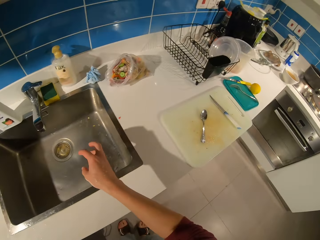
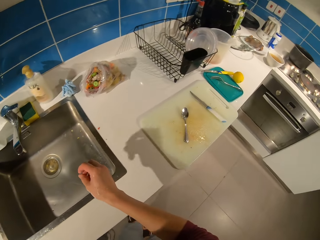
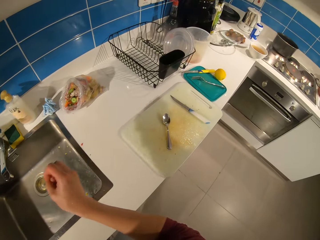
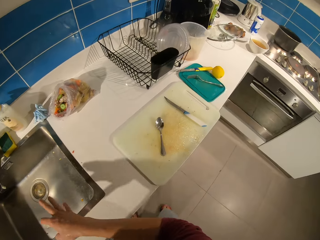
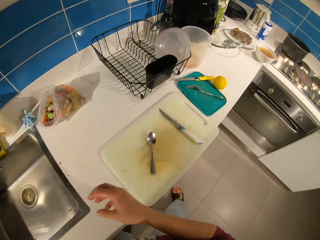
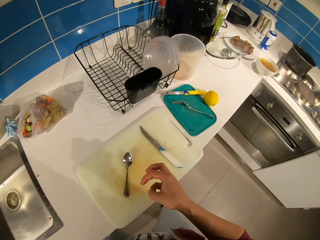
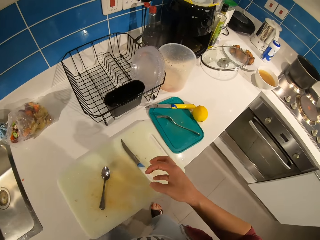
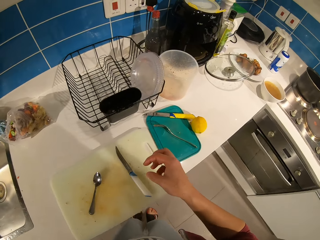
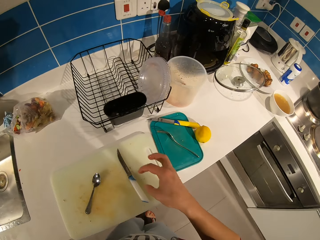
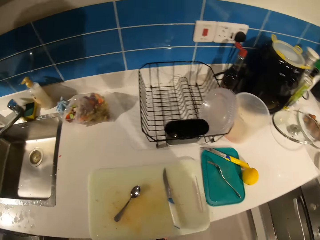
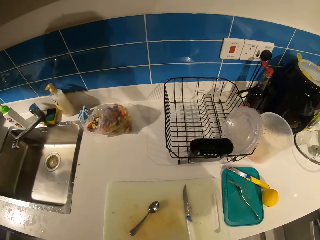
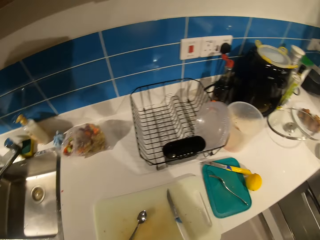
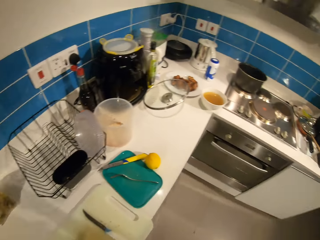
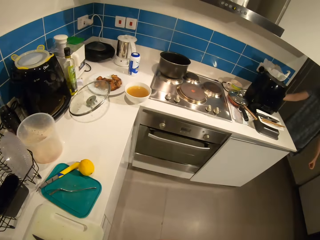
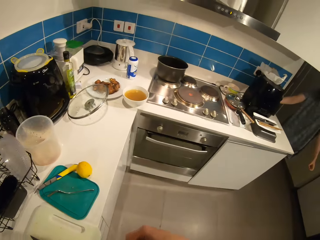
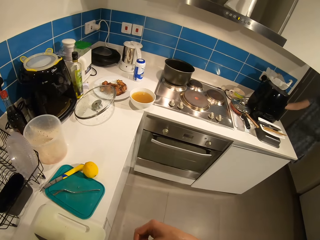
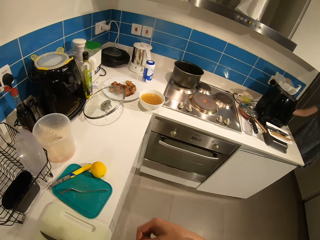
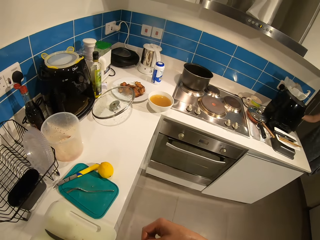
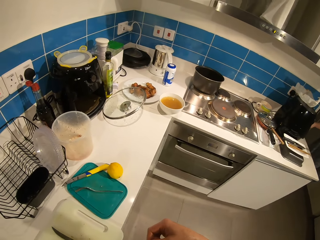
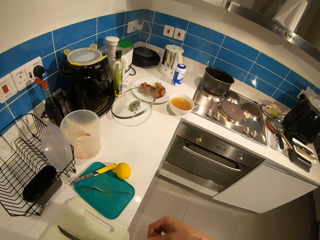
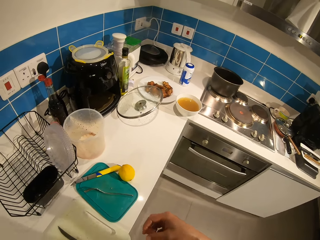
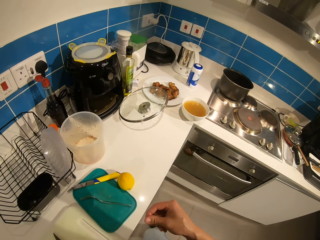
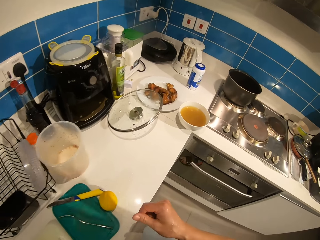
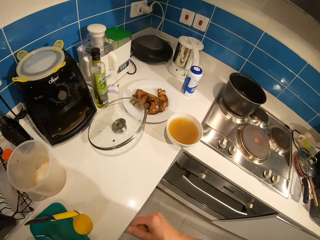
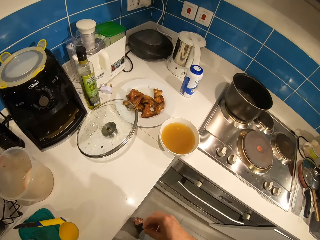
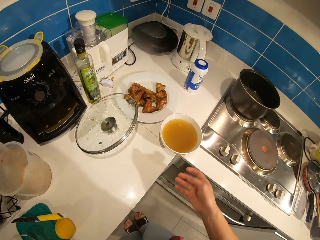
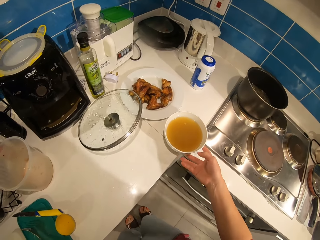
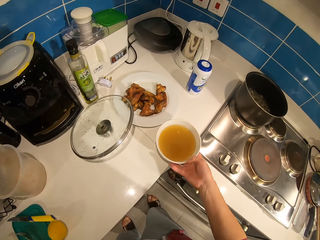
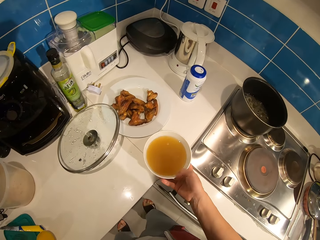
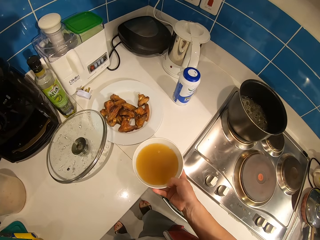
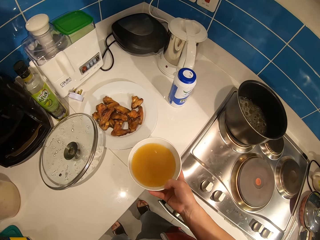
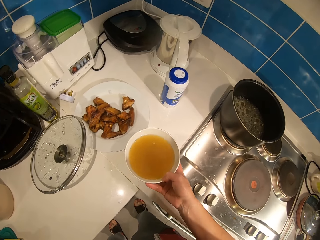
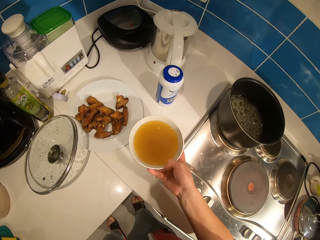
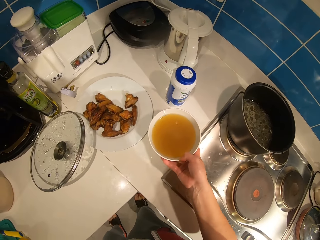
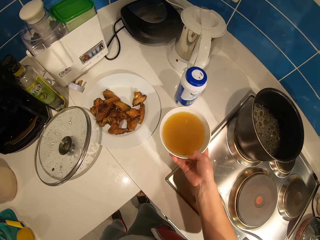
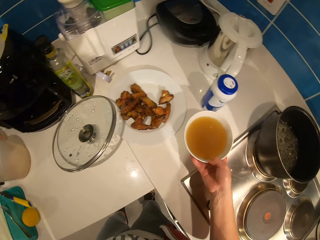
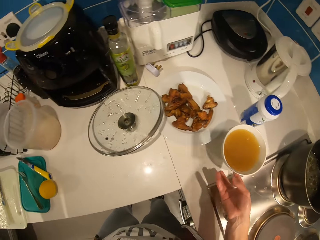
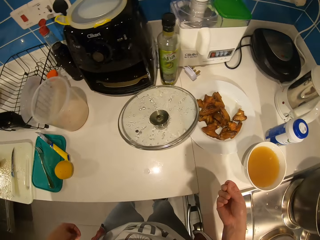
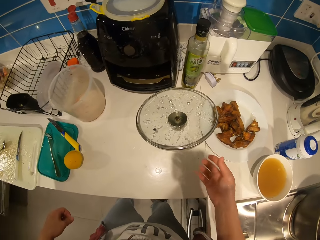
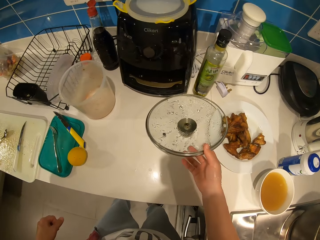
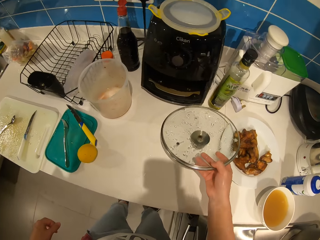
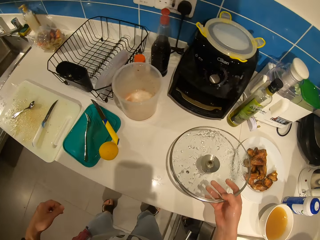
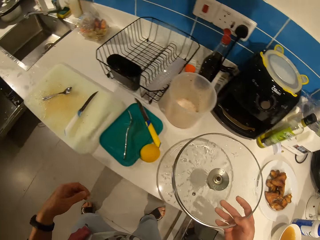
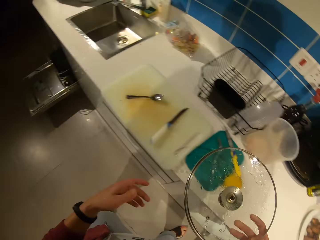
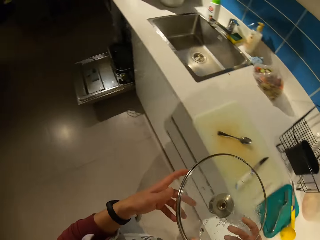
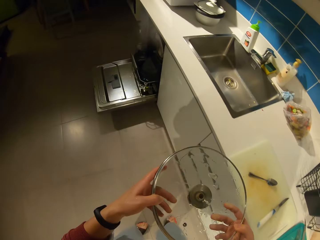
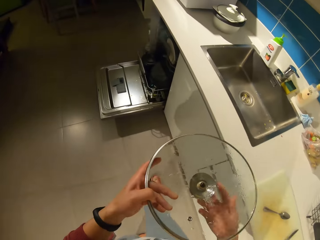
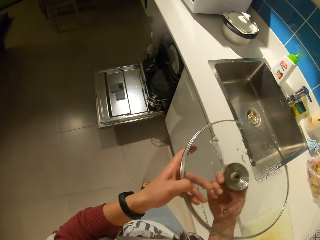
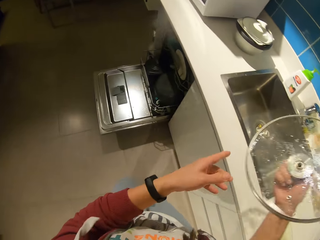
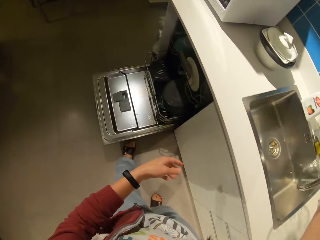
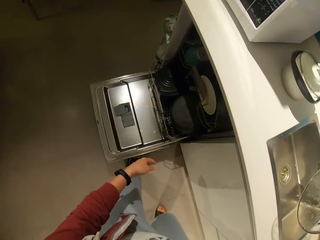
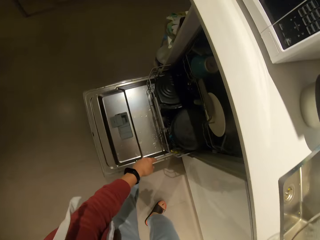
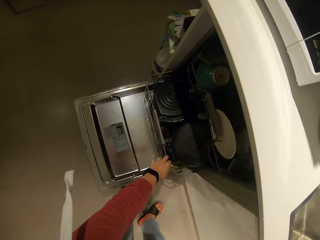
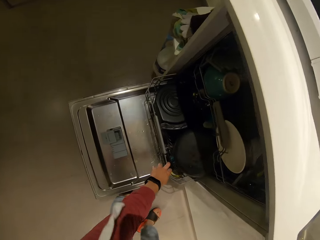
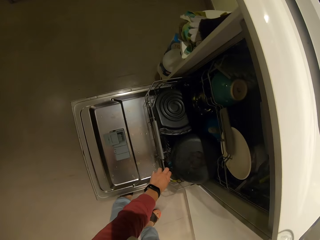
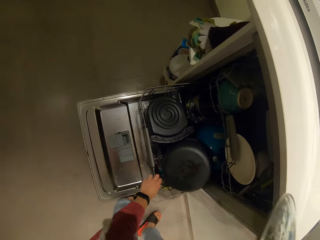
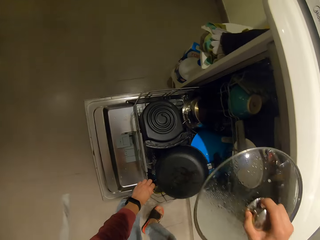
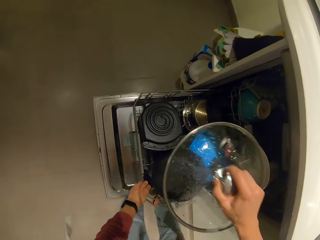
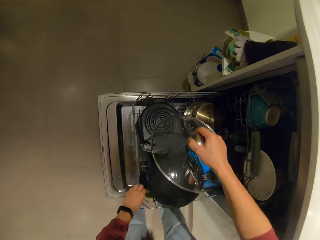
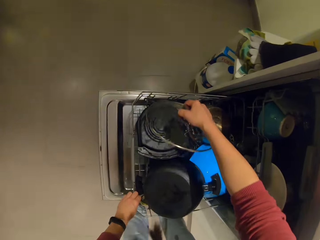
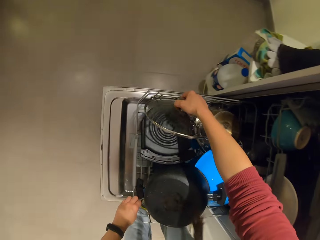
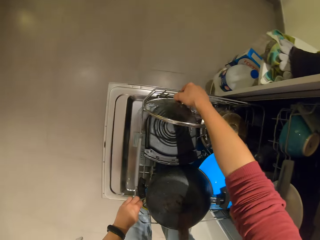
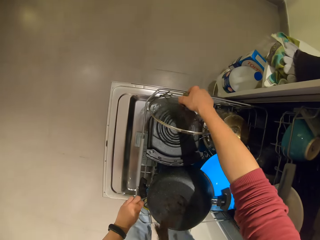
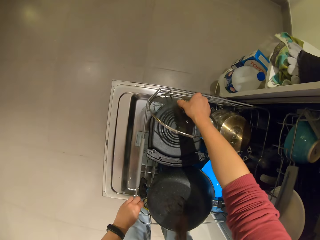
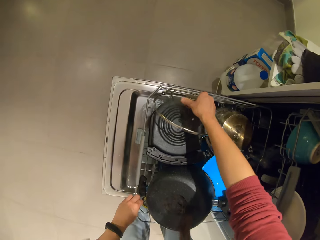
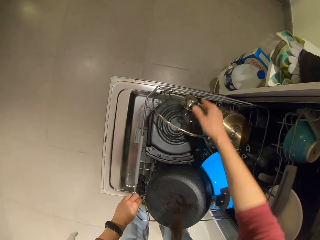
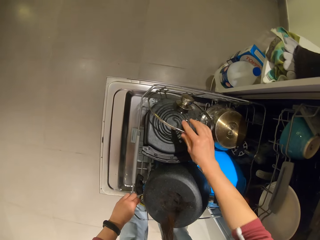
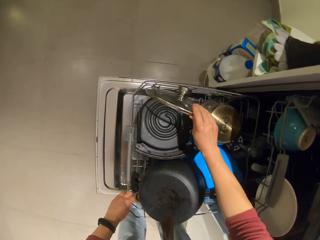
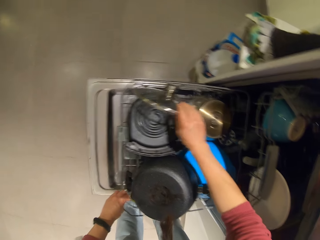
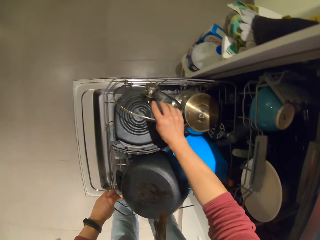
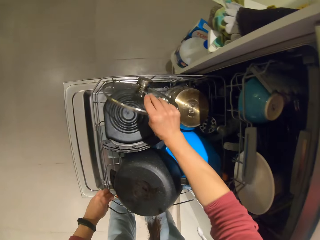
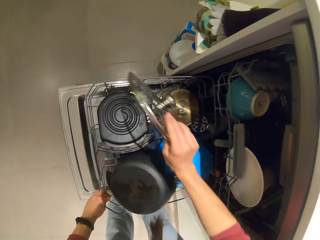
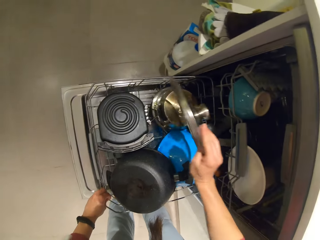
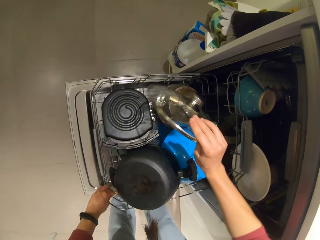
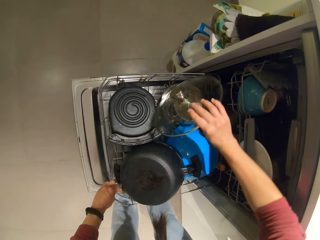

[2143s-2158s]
The camera wearer splashes water with a hand. They walk. They look around. They move the bowl of soup on a kitchen table. They pick up the pot cover or lid from the table. They hold the lid with both hands. They switch the lid to the other hand. They pull out the cabinet tray. They place the pot cover in the cabinet tray.

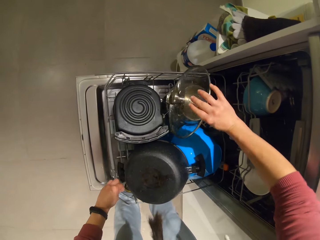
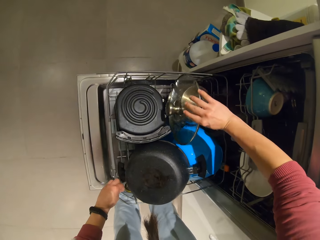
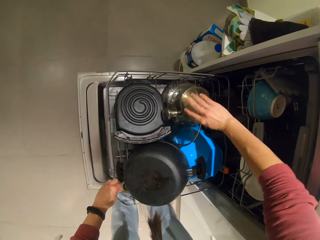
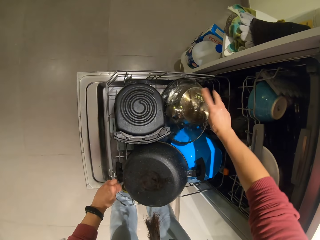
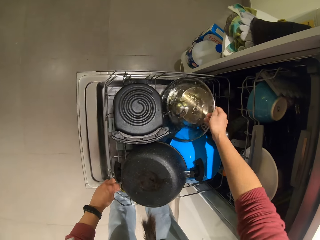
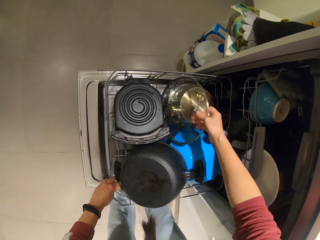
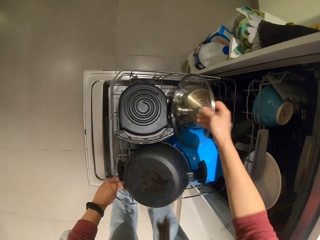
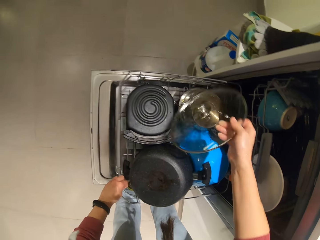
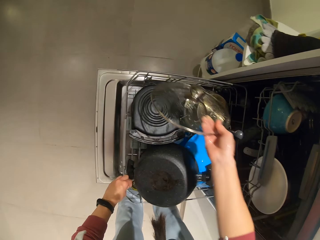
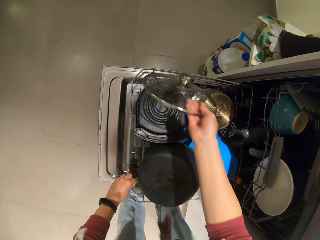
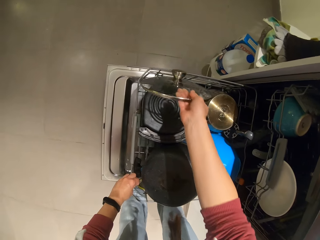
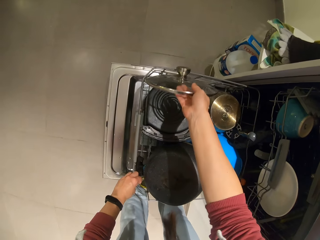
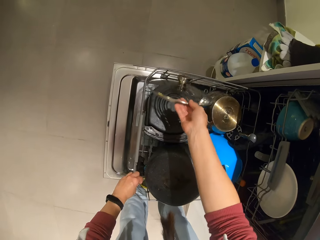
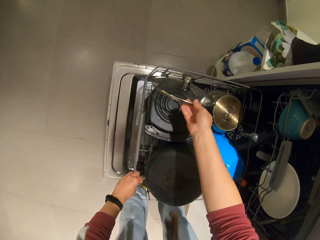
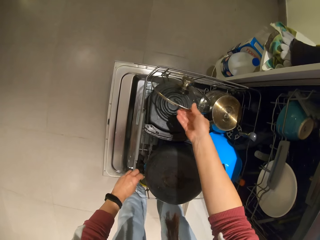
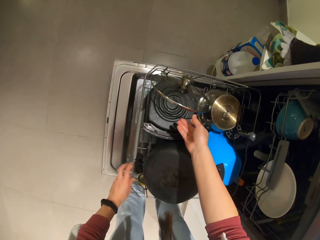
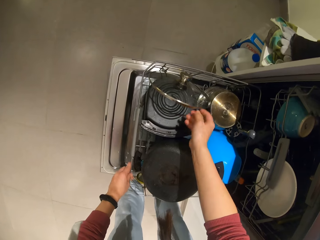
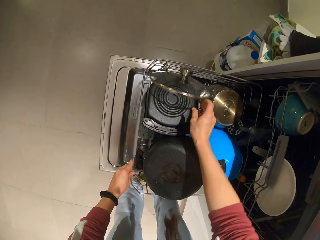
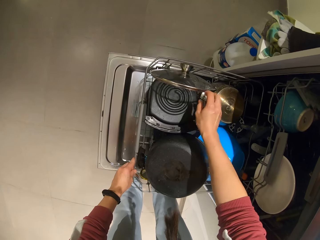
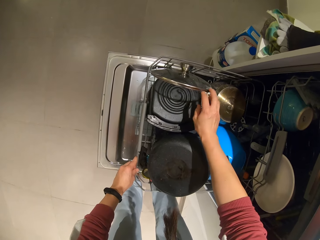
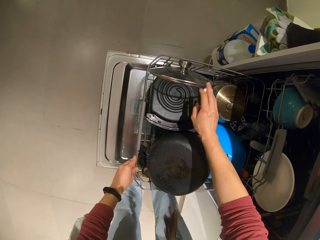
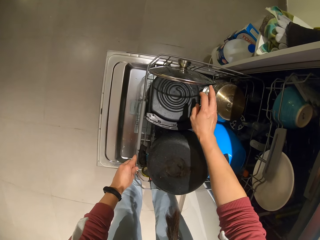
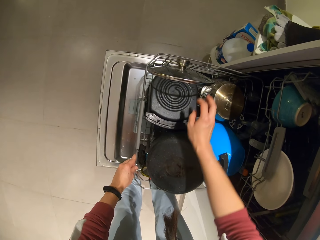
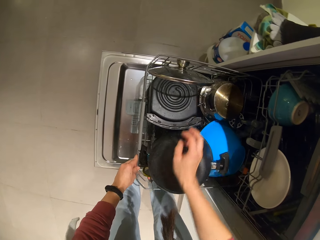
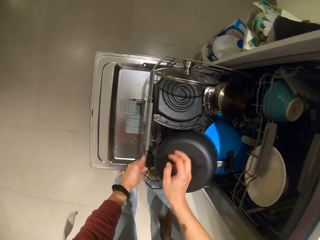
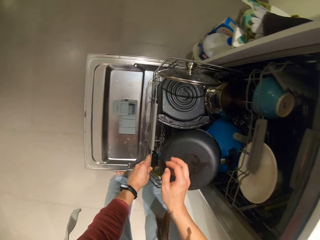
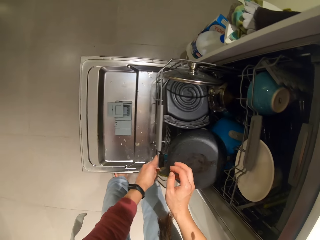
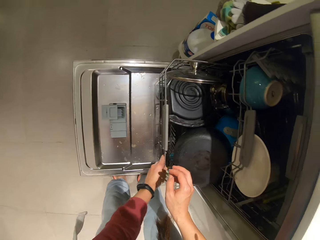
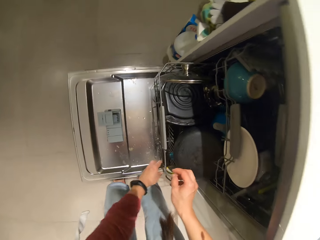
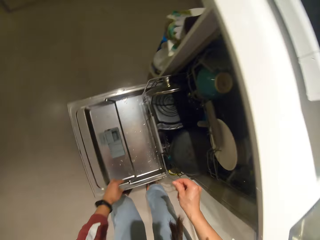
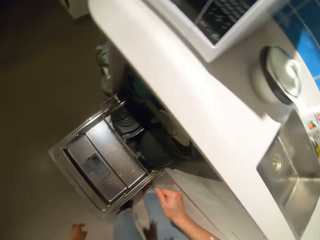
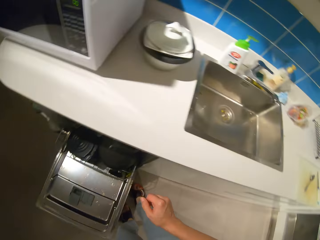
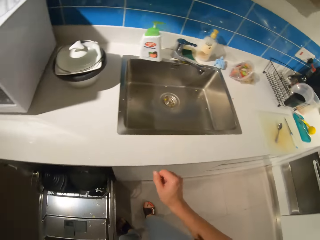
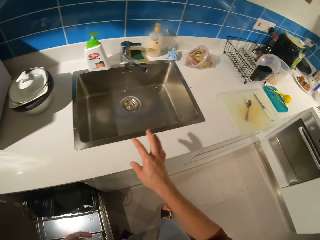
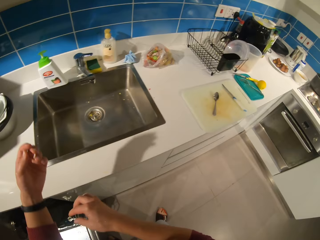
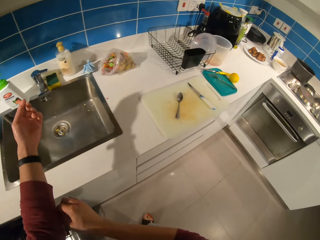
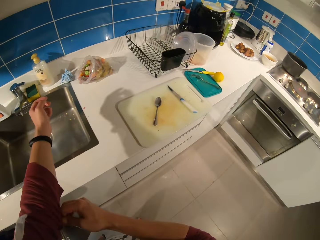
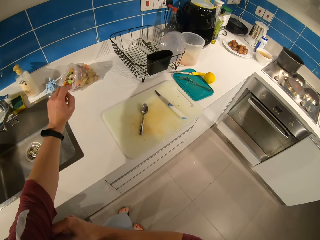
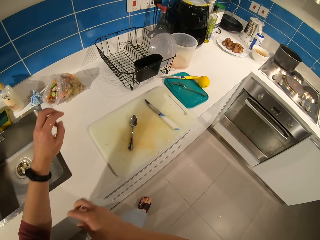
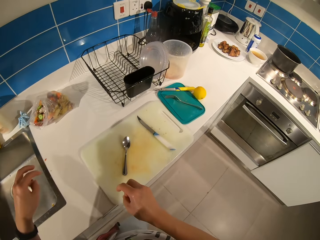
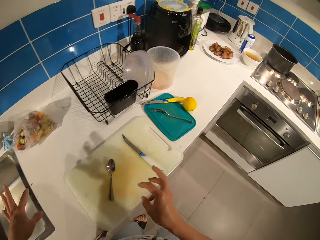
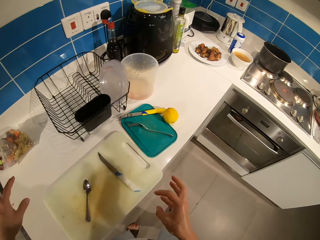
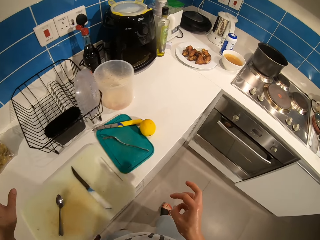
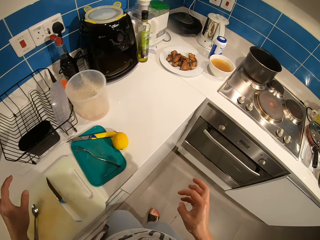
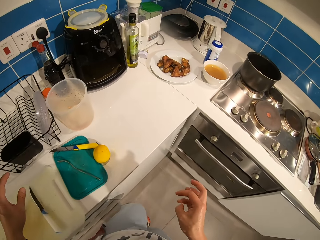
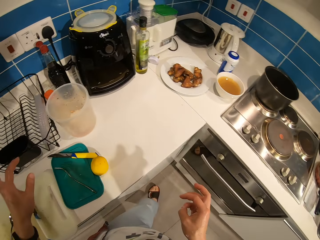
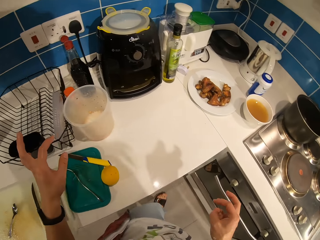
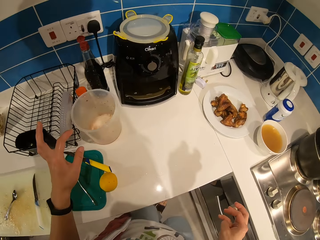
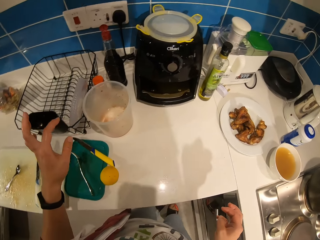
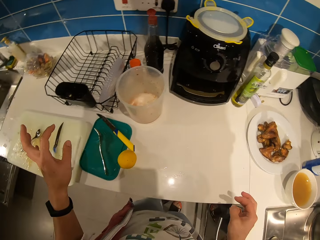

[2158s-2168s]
The camera wearer puts a lid in a dishwasher. They push a dishwasher rack and close the tray. They walk and fold a cloth on a hand.
